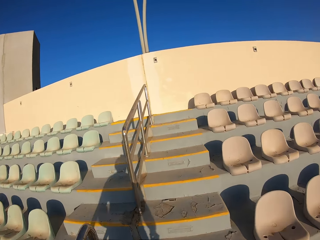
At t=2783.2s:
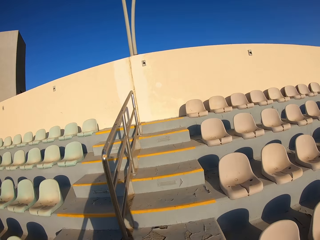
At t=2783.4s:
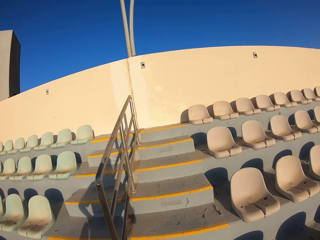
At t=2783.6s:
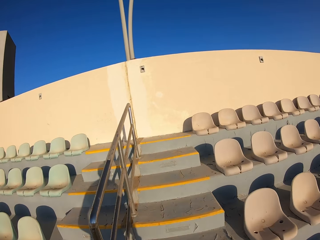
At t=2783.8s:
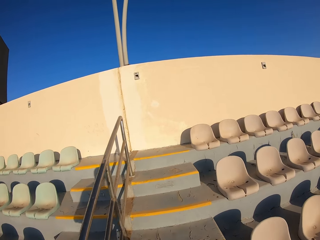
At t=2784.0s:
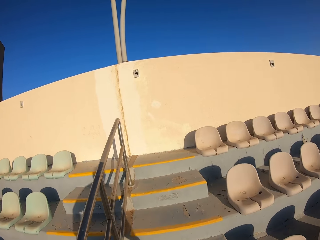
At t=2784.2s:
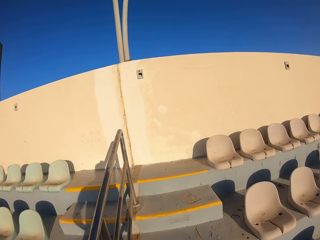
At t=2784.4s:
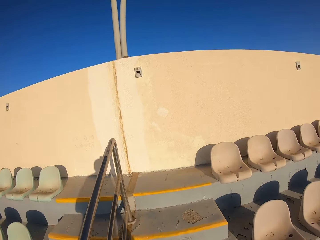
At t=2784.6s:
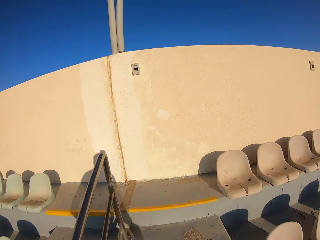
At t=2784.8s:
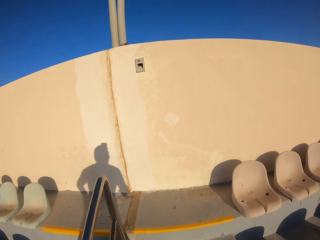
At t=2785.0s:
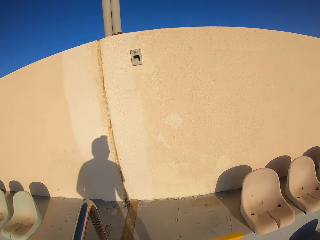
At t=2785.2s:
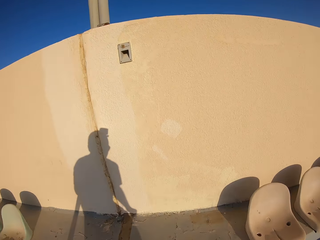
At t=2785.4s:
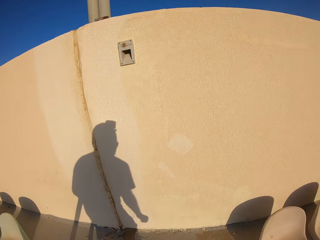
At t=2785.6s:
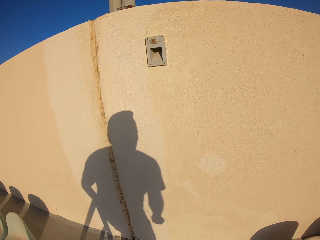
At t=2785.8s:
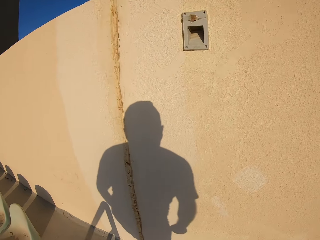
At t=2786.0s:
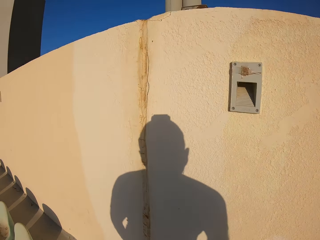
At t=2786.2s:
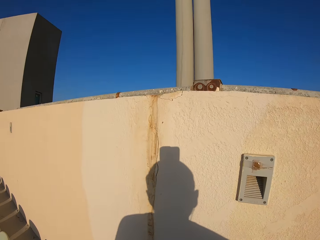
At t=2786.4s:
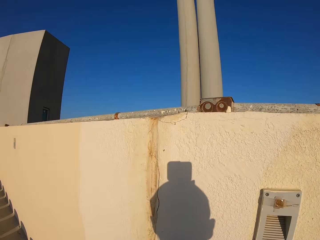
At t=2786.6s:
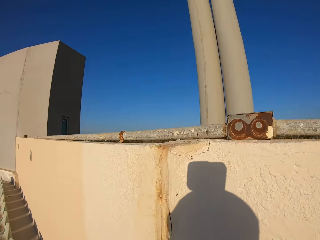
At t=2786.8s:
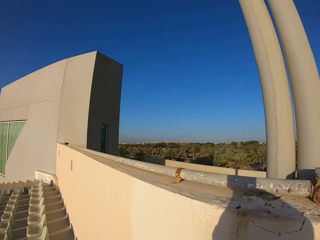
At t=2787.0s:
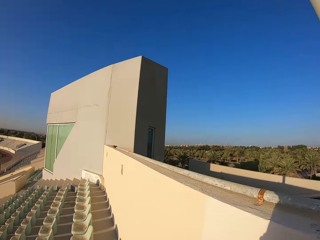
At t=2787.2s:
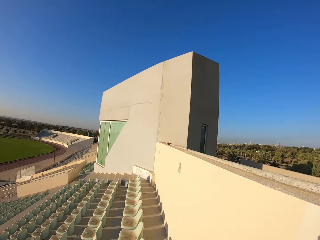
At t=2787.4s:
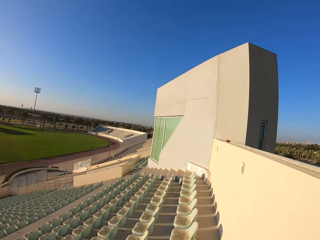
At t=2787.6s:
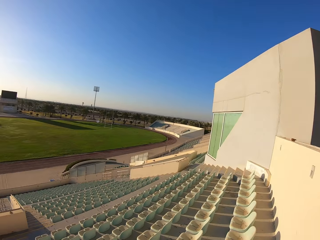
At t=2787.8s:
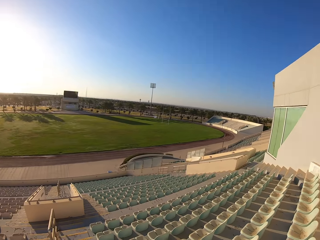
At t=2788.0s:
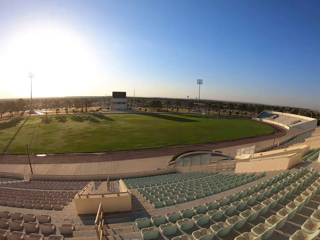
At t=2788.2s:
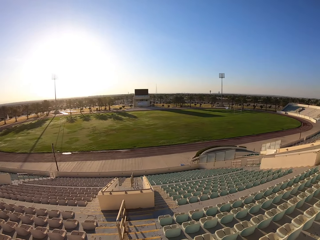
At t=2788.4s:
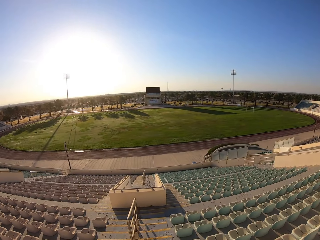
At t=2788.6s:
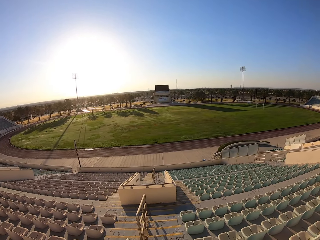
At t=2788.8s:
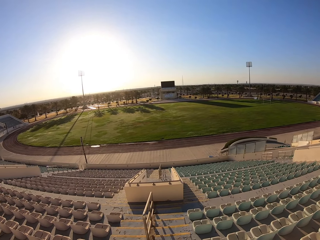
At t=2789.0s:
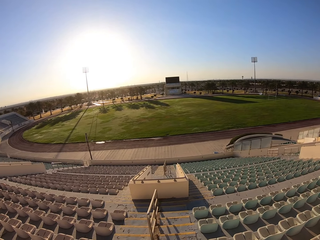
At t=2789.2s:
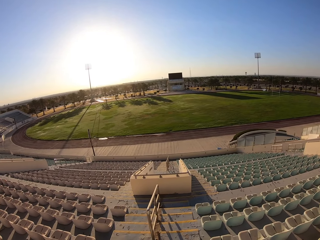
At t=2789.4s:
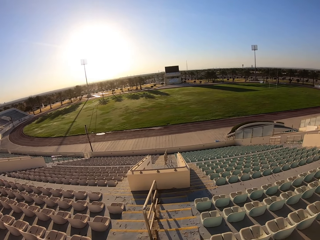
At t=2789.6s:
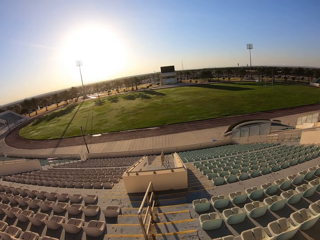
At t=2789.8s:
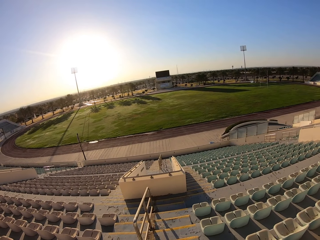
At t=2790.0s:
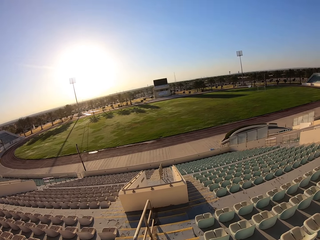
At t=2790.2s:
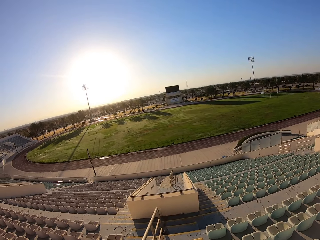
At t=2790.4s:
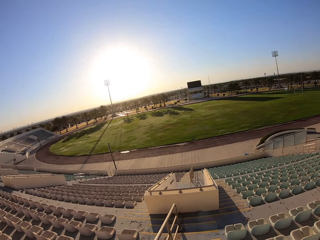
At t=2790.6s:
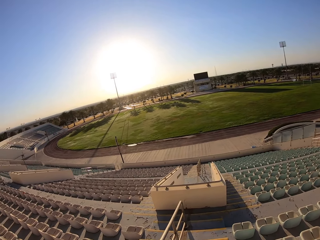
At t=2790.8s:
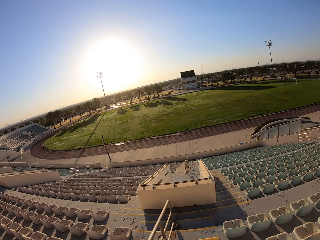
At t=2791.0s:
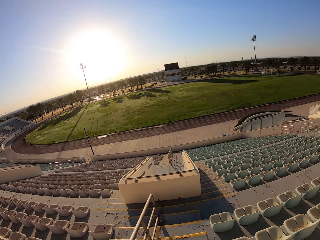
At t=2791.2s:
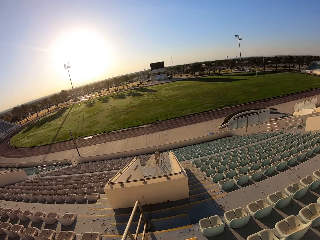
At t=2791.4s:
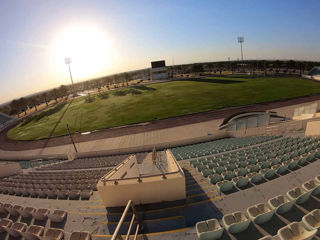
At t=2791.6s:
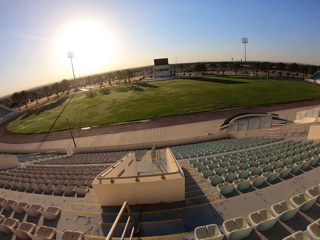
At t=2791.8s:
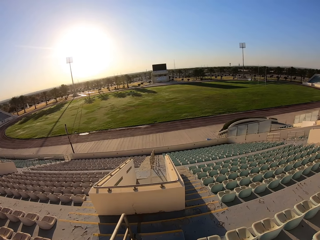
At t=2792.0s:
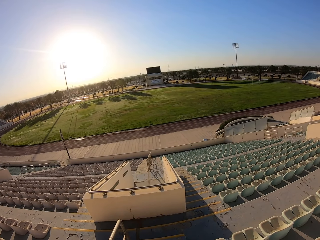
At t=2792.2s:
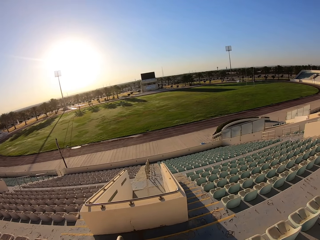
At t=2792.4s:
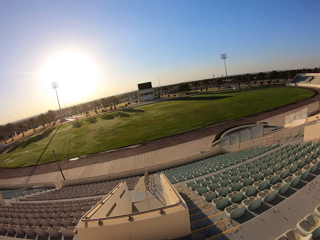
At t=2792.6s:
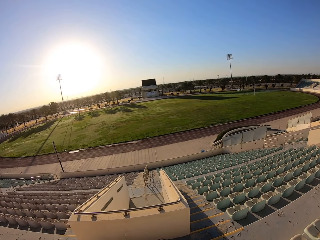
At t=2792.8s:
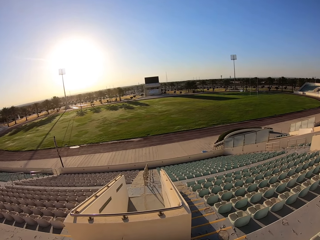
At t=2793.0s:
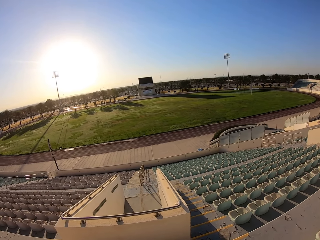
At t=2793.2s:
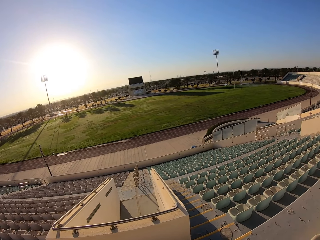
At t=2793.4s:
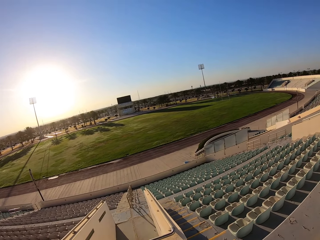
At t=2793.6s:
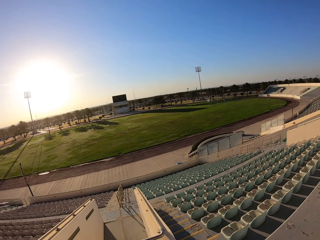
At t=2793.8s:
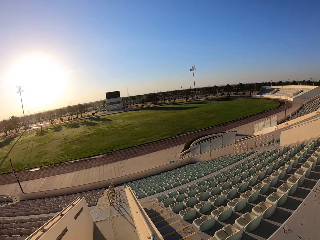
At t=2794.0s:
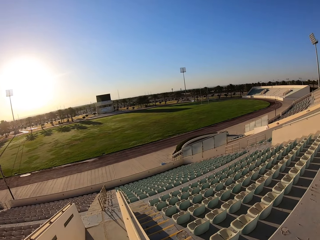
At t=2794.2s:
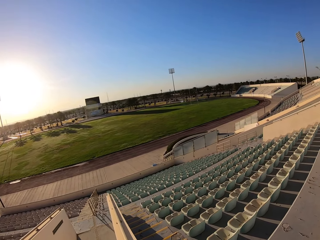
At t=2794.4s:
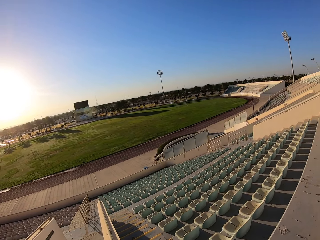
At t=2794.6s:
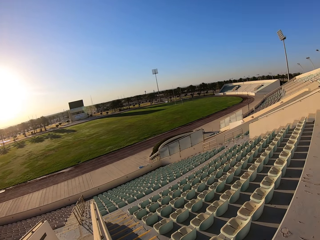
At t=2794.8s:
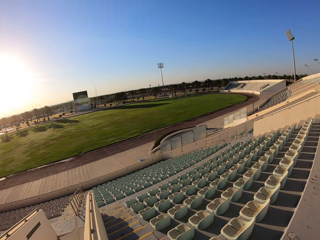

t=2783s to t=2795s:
The camera wearer looks around. They walk down the staircase.

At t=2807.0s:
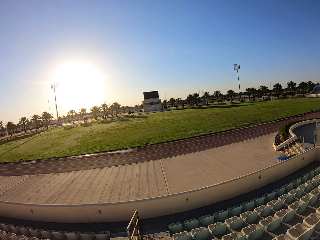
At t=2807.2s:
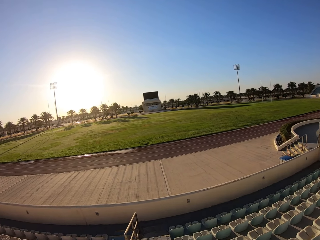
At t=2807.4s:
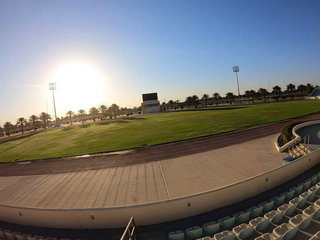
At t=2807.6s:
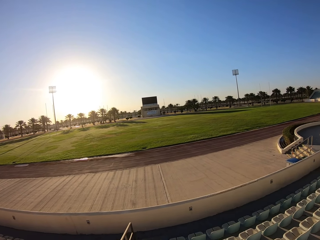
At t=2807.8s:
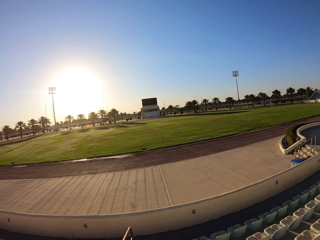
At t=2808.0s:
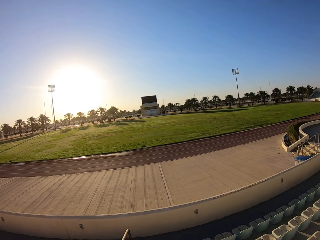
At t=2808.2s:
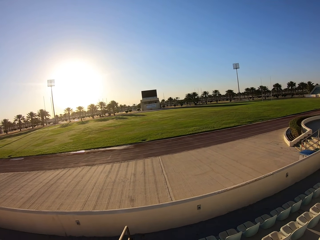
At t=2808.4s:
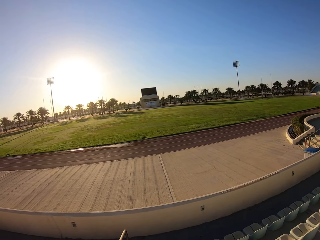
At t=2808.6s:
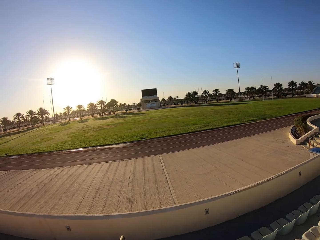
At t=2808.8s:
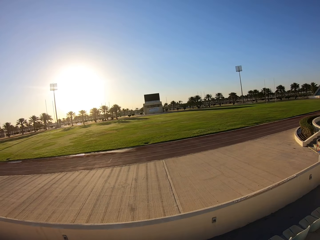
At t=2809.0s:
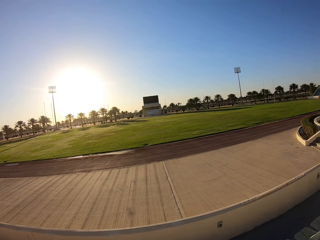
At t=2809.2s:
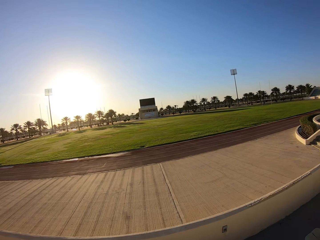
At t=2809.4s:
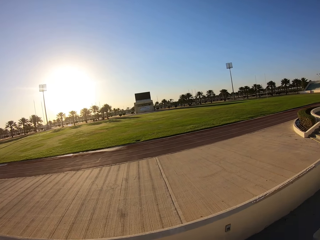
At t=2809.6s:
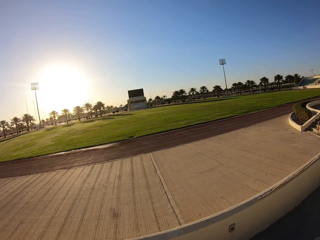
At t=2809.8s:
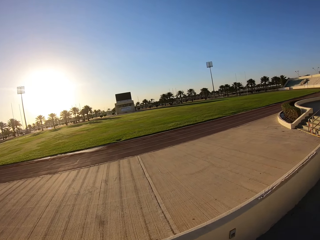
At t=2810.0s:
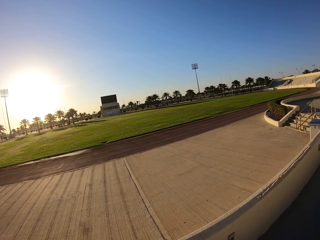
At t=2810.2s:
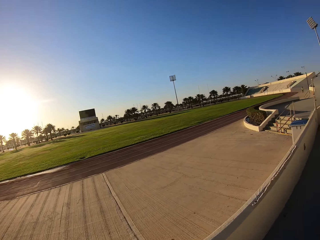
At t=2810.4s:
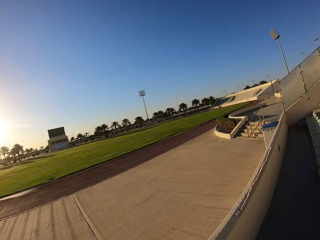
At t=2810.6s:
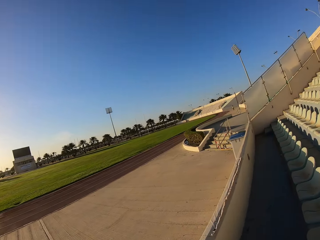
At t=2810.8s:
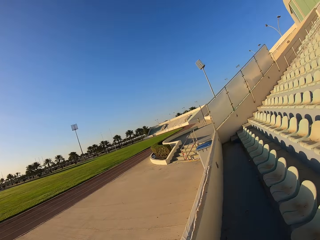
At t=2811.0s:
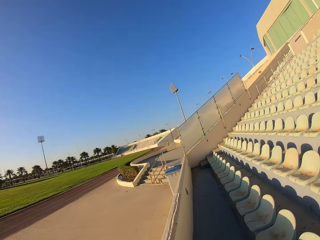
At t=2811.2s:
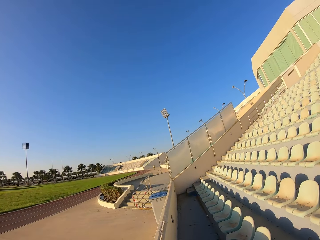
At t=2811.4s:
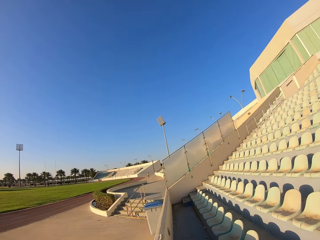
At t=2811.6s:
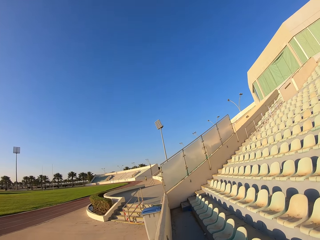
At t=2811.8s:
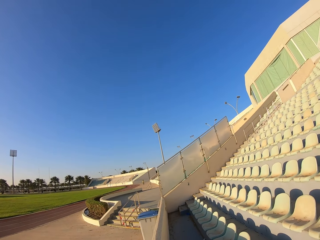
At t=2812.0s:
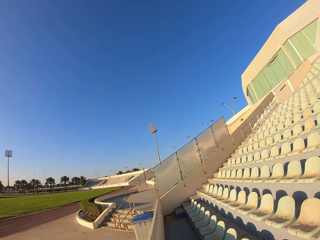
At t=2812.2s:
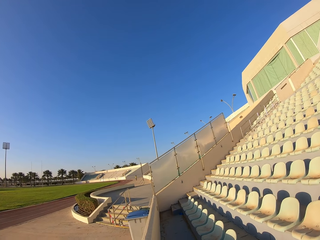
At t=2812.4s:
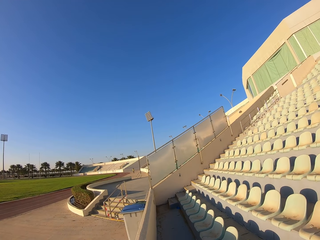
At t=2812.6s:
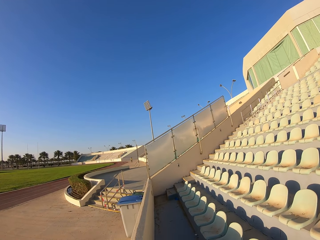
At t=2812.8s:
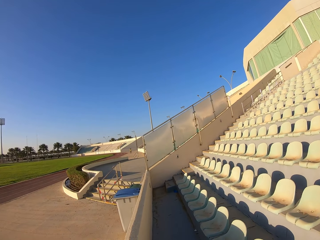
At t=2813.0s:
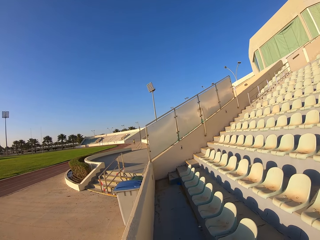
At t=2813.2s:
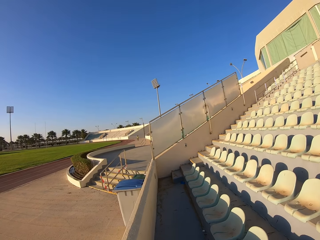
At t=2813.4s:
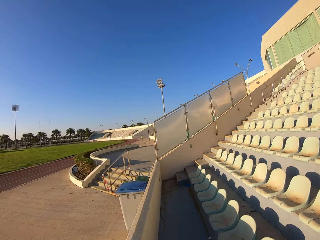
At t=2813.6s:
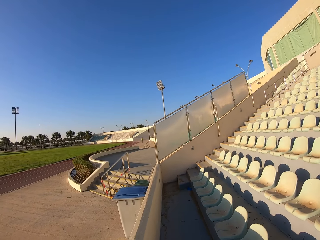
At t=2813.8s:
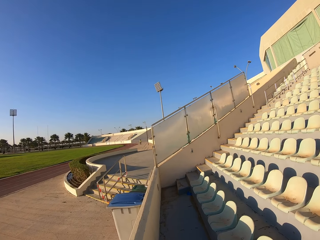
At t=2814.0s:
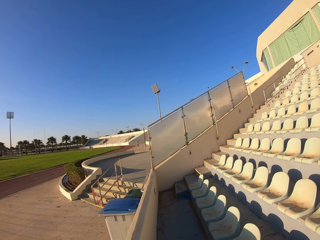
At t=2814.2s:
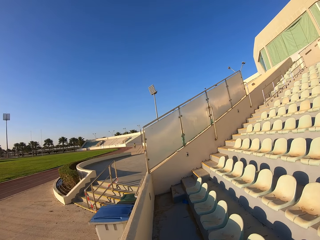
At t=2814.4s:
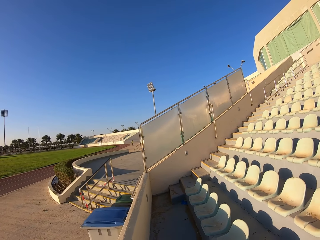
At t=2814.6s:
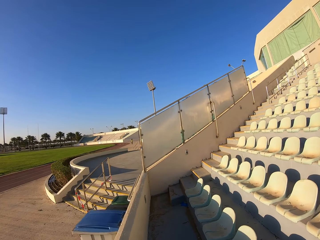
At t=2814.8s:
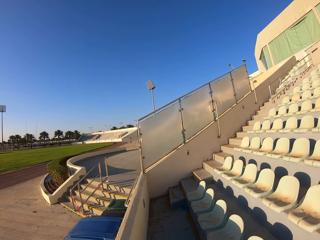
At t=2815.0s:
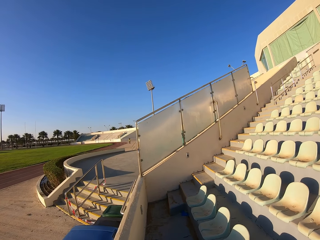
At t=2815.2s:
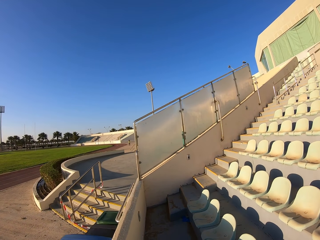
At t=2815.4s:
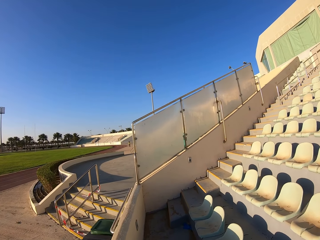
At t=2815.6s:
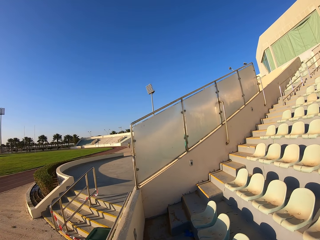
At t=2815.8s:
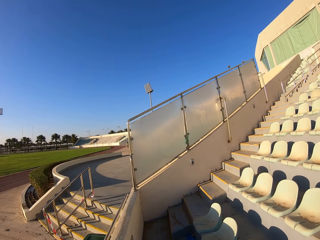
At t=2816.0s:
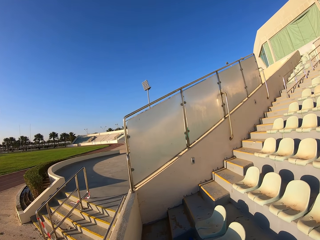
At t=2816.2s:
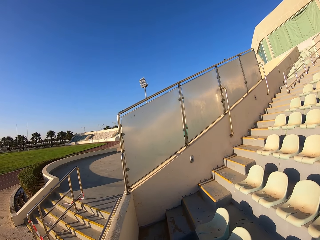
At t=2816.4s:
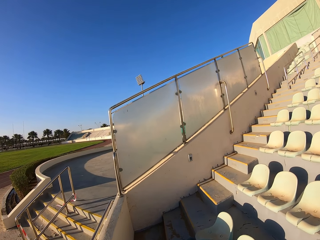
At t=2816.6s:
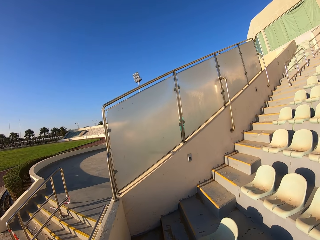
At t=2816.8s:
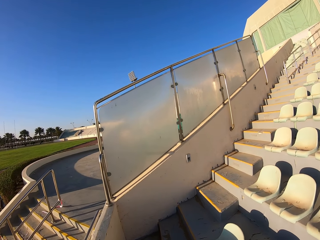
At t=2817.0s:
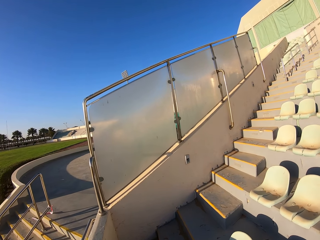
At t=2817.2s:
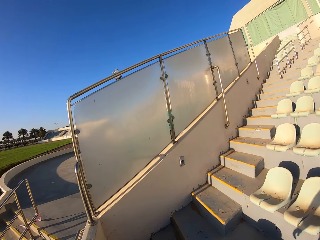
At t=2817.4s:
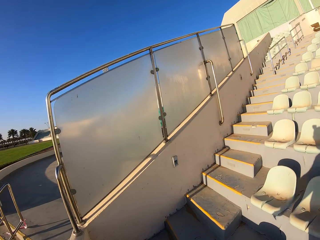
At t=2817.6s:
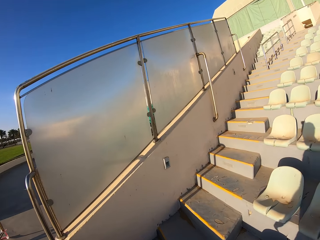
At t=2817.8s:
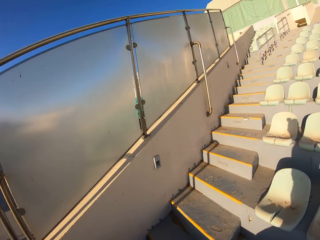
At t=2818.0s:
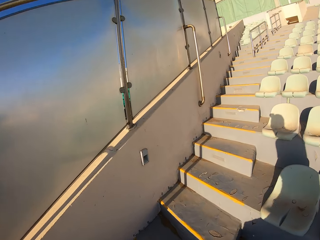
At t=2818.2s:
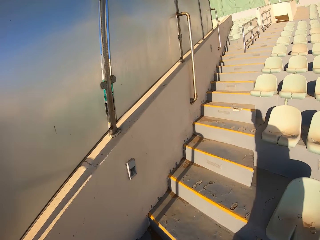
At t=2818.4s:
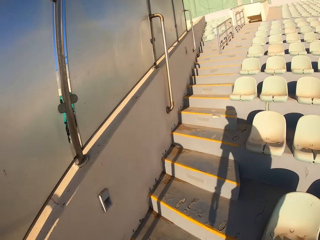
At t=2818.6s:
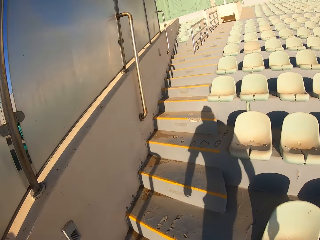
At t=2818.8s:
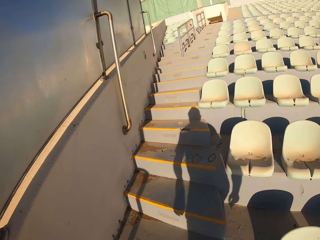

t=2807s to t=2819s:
The camera wearer walks along the stadium chairs. They climb up the stairs.
